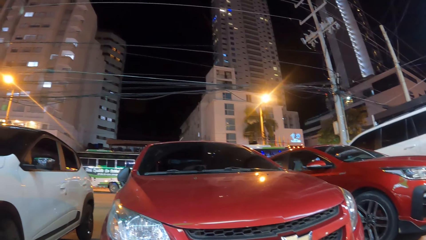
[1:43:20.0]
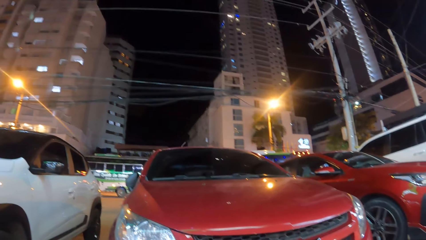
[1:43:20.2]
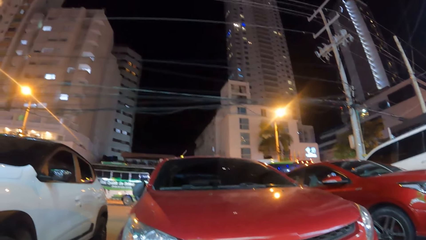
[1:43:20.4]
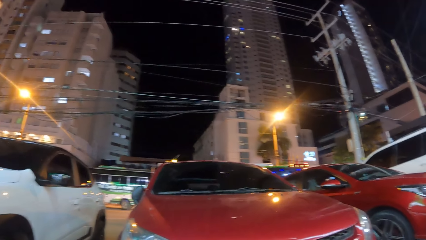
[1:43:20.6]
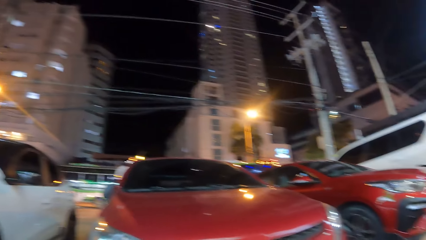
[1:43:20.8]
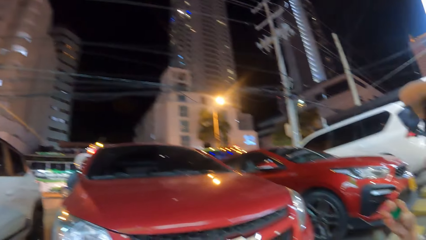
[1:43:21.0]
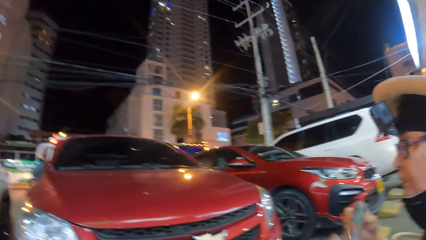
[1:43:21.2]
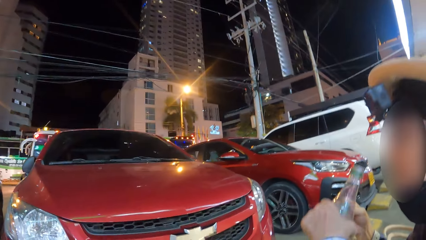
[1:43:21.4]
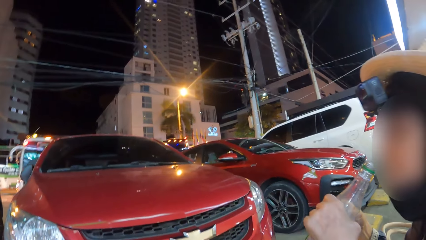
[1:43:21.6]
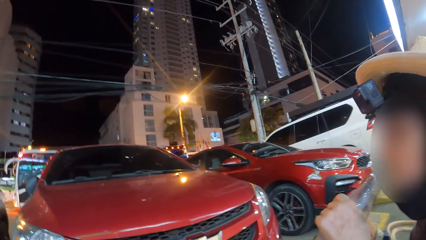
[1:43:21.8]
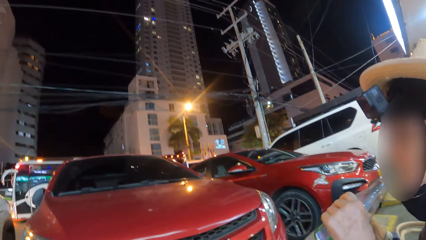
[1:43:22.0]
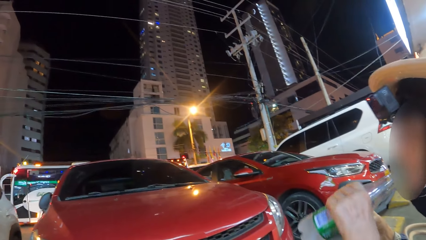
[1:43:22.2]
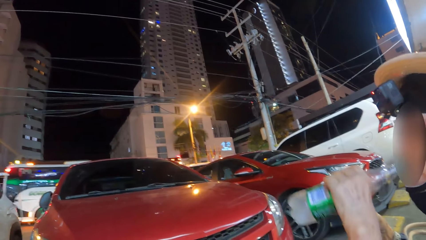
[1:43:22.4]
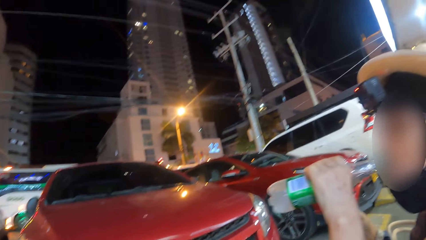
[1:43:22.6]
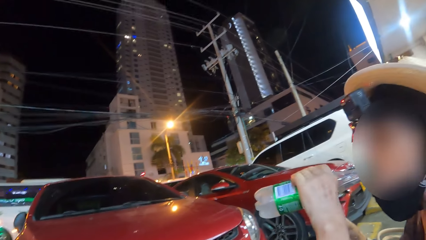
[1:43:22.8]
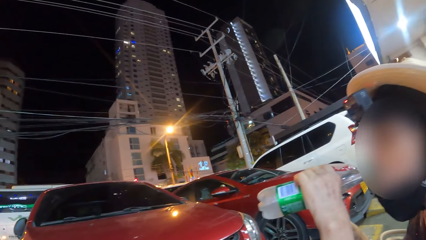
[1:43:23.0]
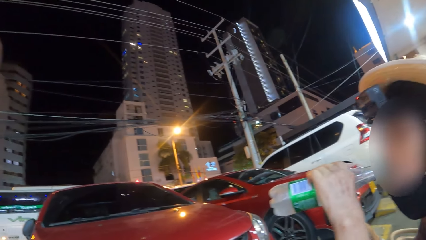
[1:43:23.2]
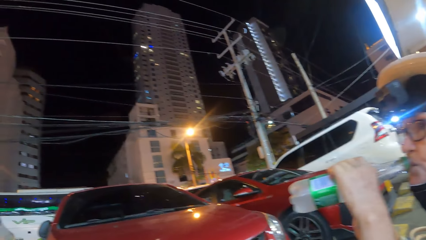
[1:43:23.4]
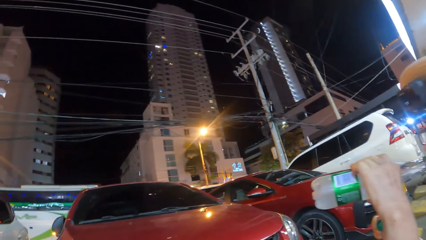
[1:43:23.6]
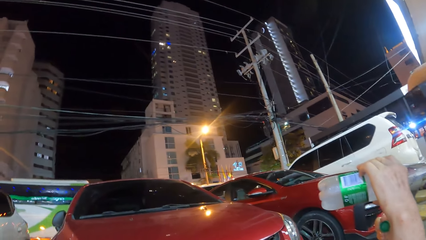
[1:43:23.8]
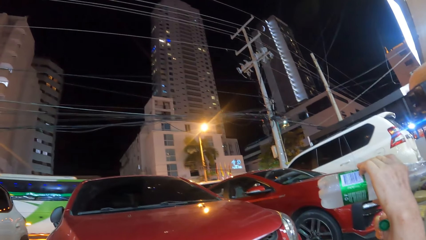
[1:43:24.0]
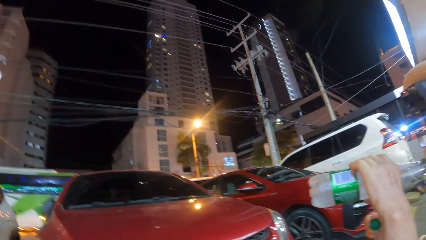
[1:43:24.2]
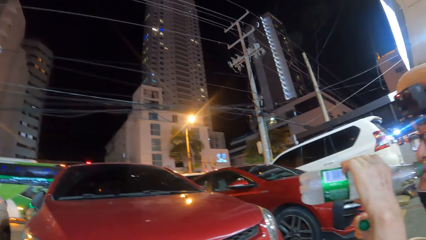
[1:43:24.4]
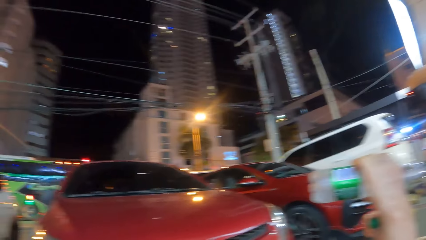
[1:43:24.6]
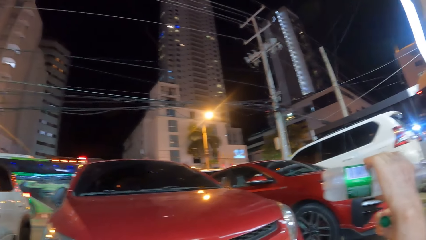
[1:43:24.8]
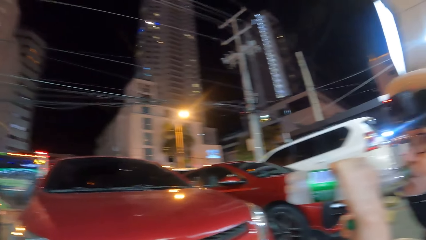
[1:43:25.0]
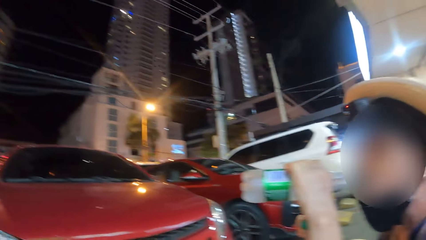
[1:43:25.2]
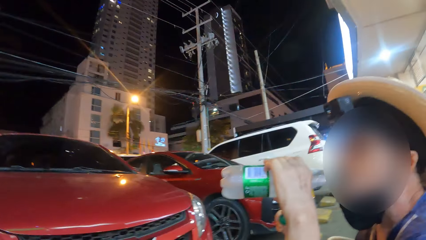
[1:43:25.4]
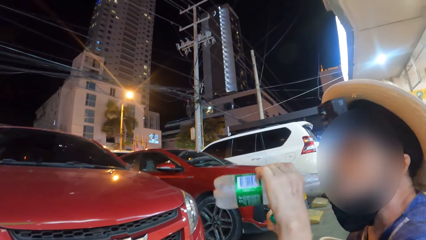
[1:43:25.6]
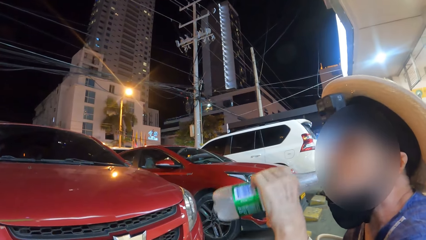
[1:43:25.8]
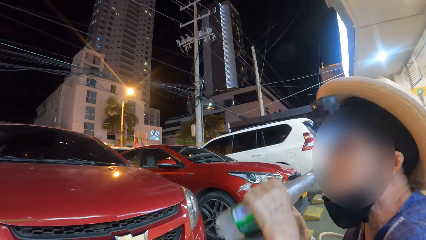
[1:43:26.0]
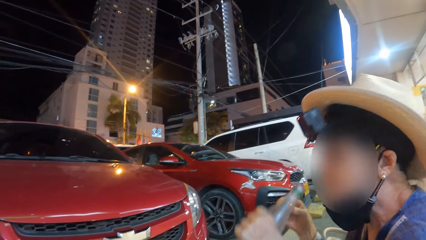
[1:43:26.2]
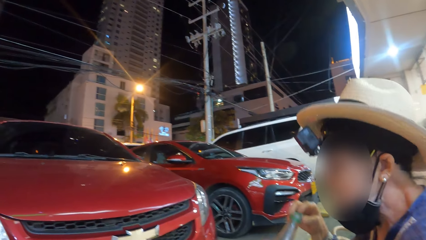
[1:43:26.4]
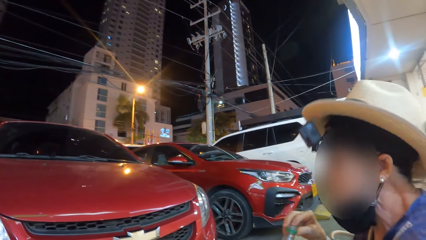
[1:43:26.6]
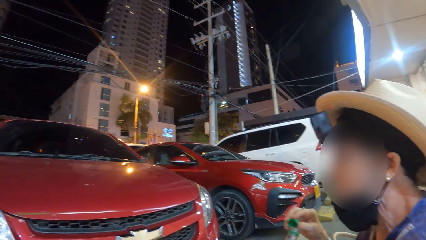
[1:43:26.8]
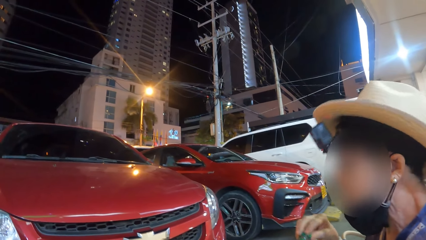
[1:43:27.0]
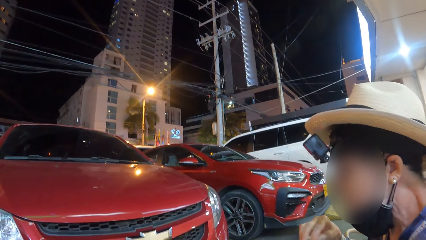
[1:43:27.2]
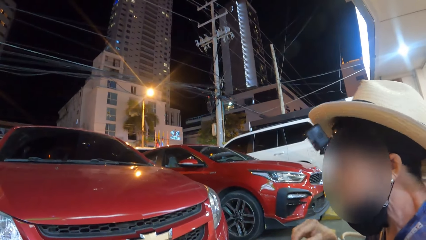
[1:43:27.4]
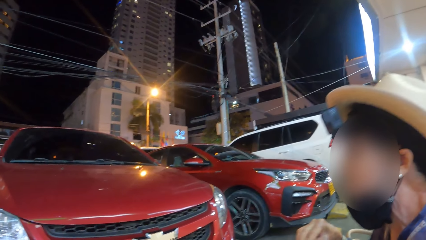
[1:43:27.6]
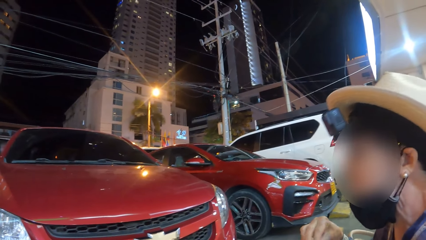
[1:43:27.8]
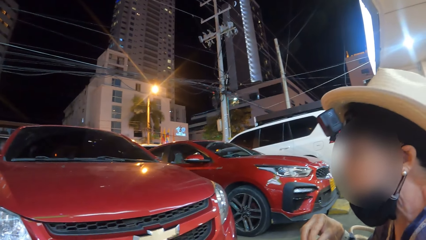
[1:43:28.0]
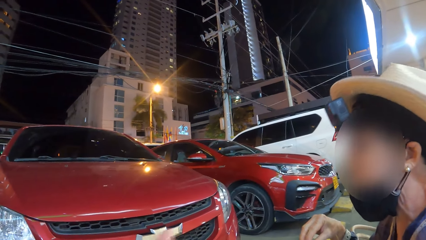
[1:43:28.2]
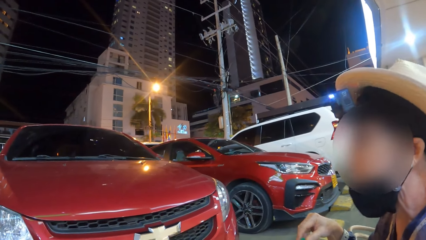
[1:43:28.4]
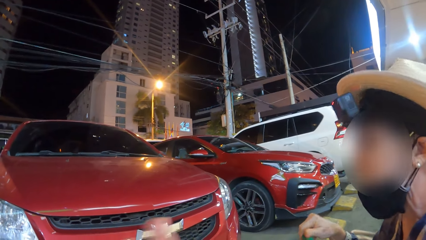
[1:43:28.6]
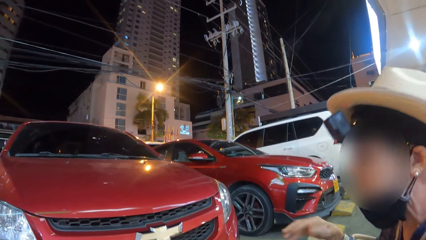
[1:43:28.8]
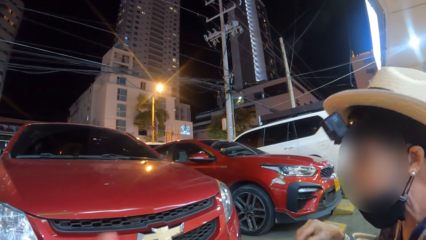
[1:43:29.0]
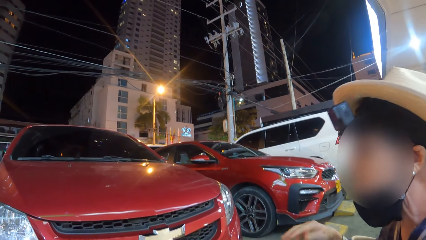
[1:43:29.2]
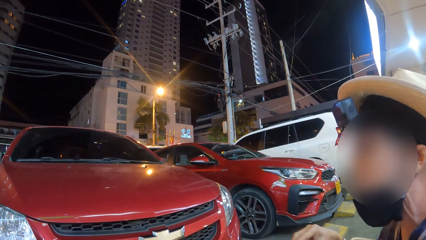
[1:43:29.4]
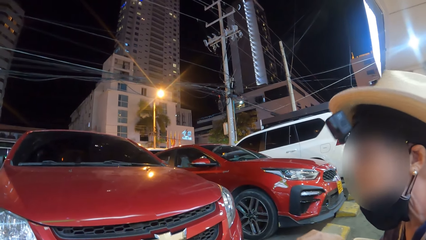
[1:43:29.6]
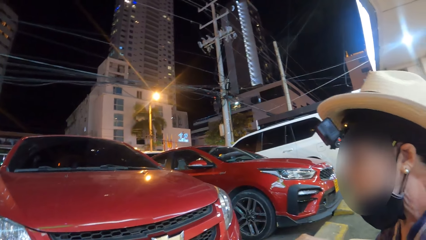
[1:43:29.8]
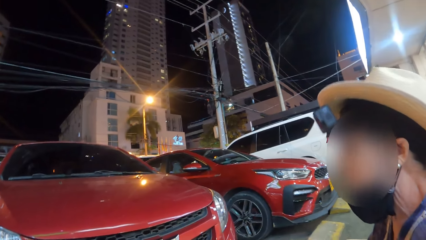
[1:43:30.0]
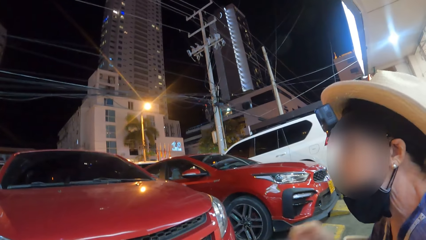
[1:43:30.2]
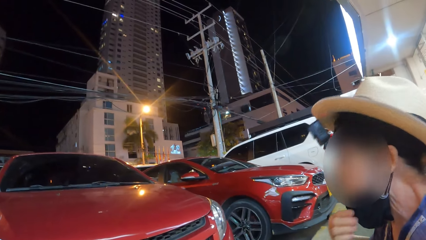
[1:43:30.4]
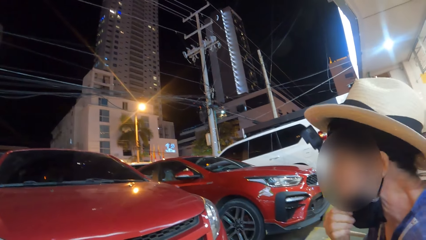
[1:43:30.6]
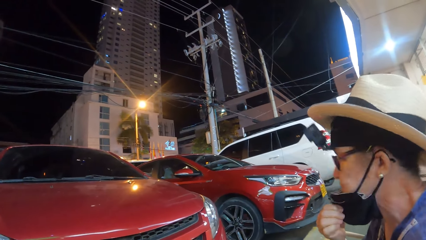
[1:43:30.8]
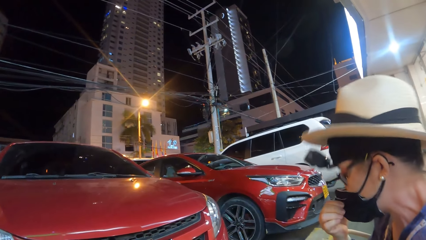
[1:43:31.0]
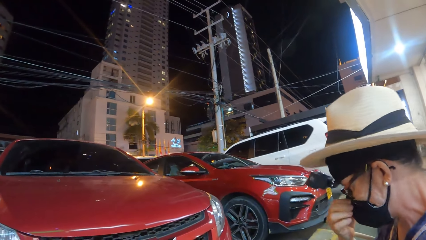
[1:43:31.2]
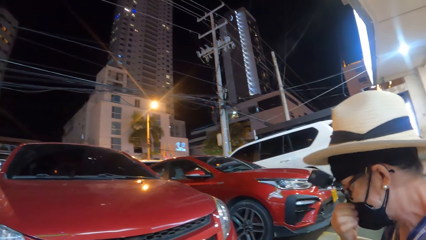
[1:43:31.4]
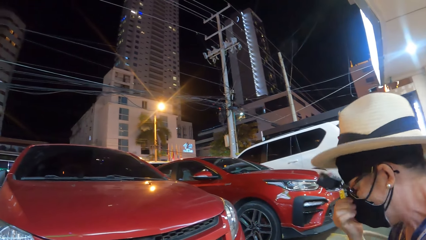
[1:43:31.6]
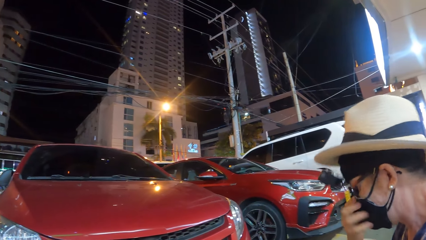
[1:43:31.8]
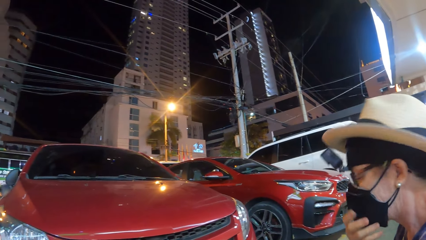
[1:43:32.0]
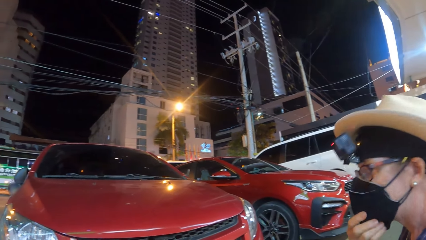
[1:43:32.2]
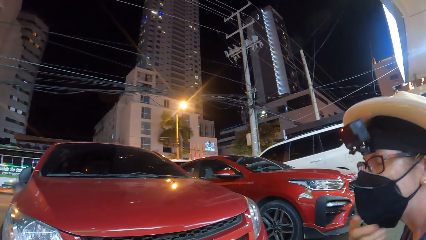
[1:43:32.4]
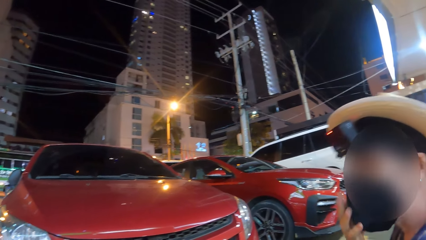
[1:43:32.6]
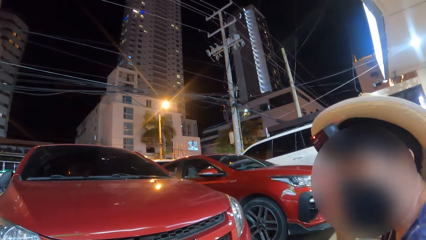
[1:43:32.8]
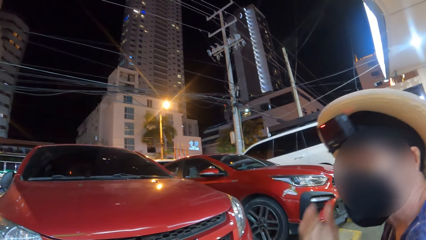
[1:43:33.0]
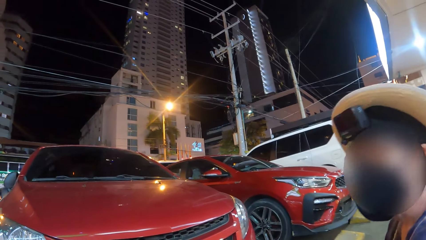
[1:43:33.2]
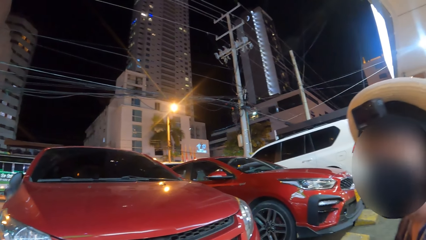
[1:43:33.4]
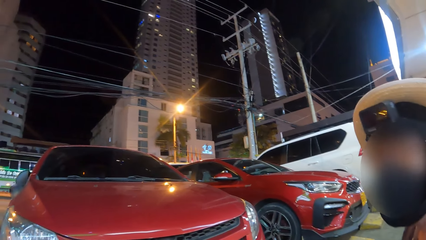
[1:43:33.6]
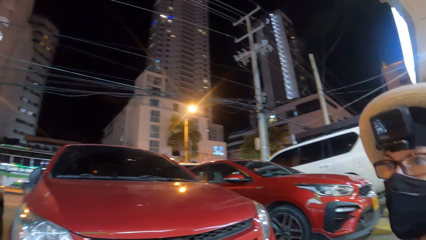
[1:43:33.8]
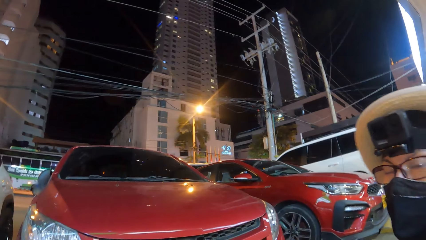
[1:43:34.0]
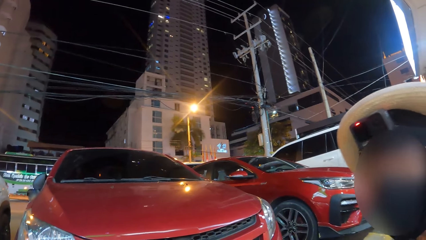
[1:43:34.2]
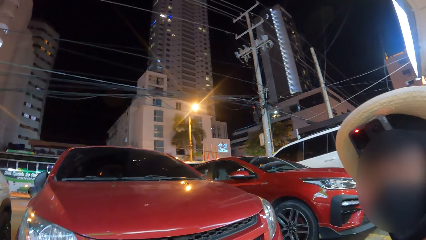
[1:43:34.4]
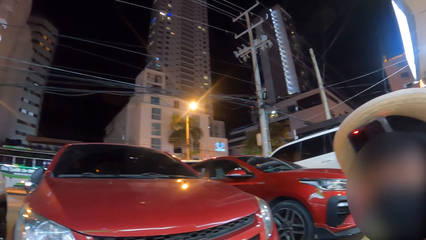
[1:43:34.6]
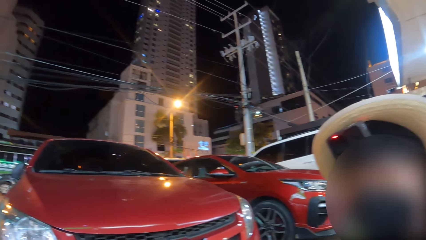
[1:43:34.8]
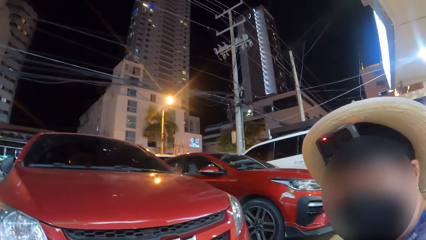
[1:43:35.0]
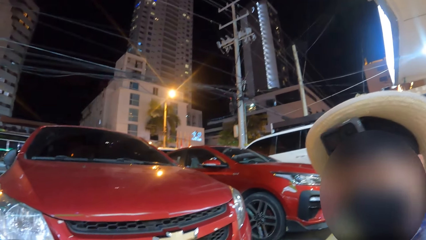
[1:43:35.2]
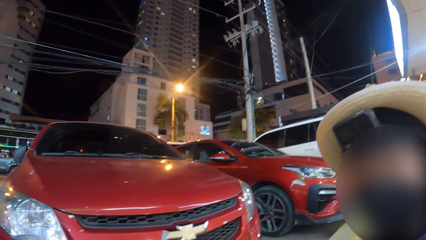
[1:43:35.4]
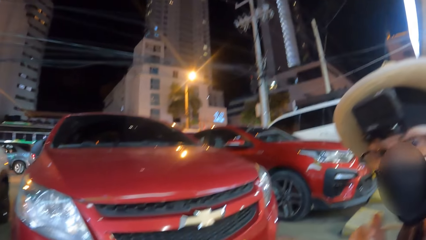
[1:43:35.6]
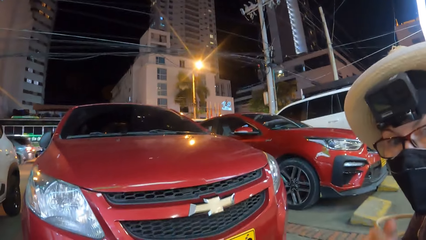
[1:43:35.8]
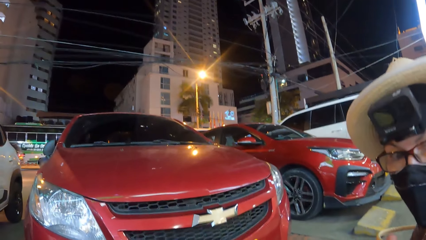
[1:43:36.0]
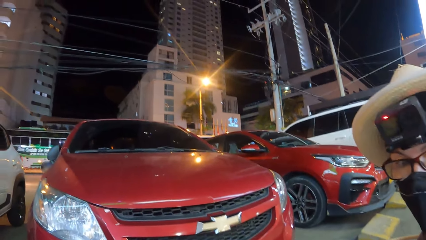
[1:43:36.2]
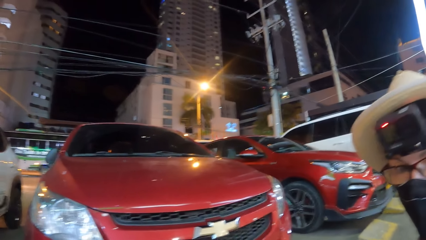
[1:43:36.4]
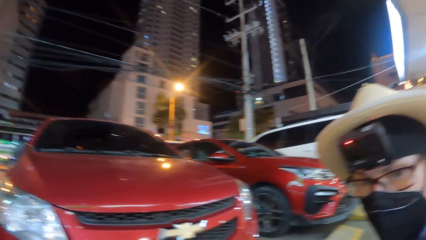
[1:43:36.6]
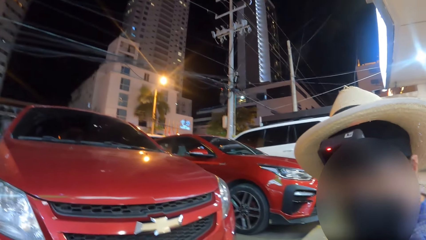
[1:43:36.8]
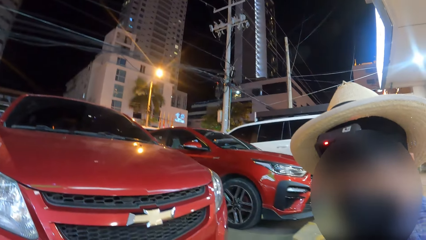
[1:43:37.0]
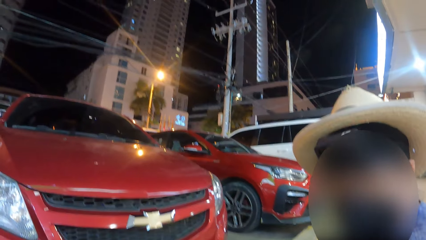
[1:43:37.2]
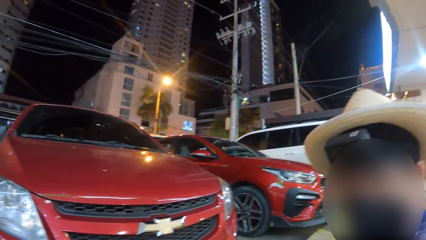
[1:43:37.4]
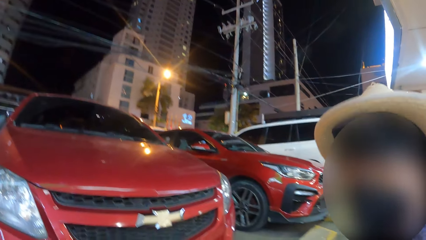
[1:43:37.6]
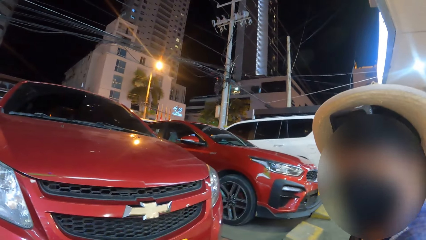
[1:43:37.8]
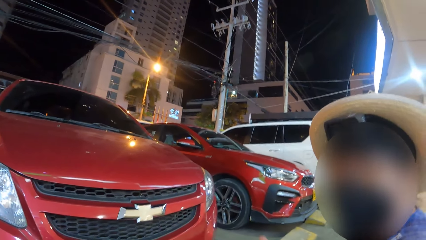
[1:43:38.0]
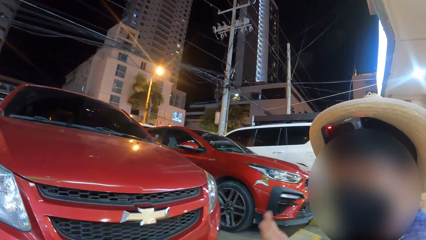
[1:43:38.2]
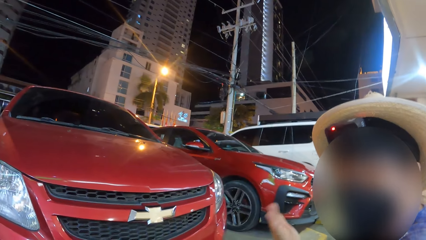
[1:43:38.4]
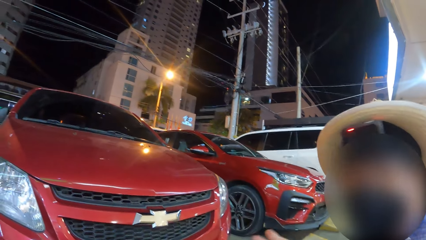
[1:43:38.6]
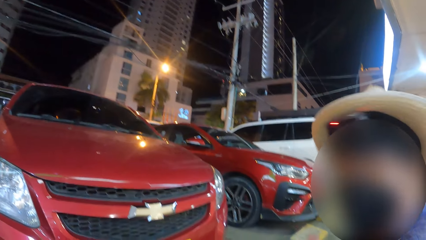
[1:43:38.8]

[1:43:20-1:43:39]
The camera wearer looks at a woman. They talk.
